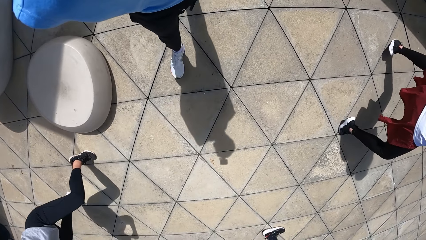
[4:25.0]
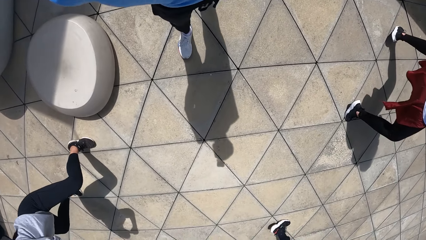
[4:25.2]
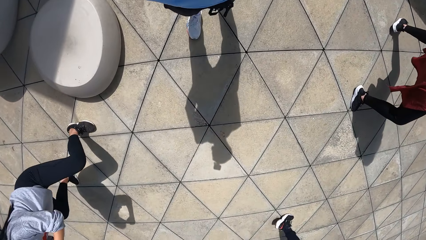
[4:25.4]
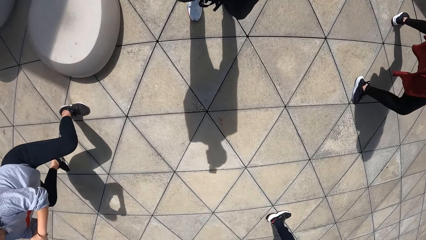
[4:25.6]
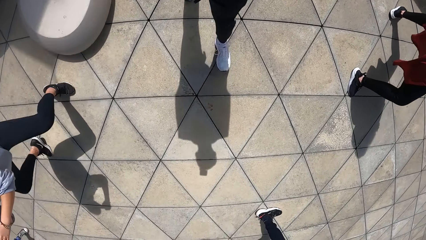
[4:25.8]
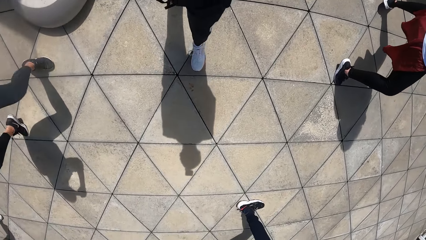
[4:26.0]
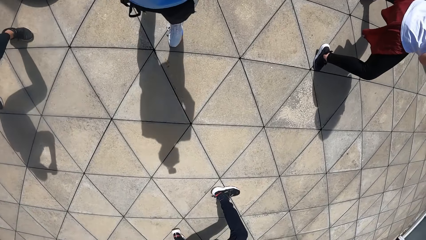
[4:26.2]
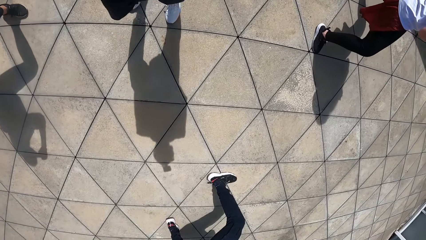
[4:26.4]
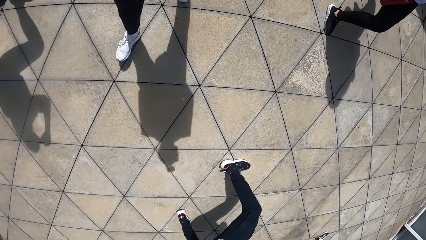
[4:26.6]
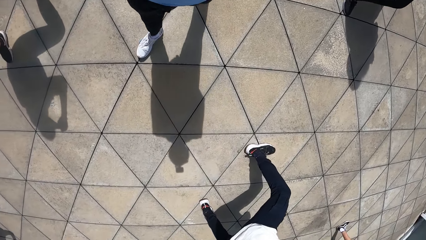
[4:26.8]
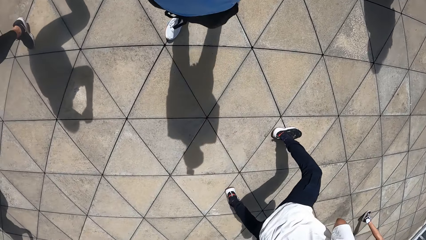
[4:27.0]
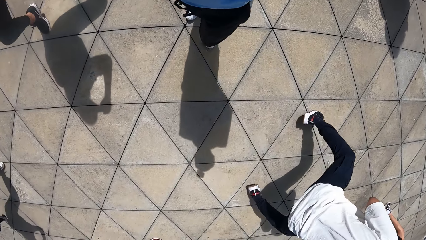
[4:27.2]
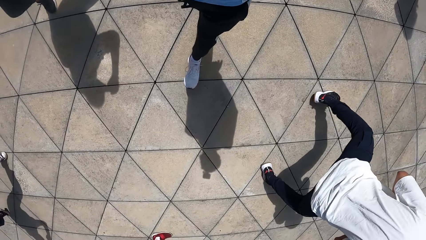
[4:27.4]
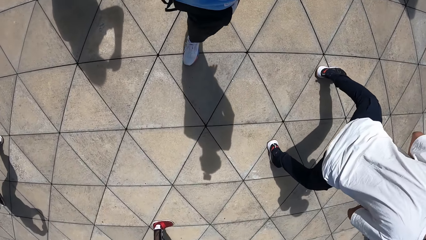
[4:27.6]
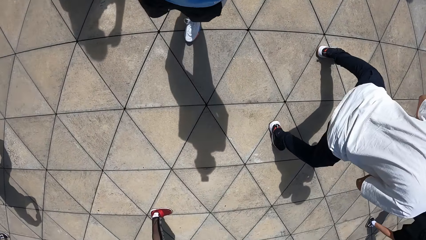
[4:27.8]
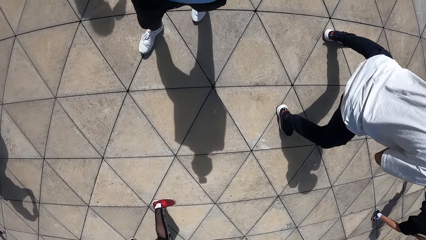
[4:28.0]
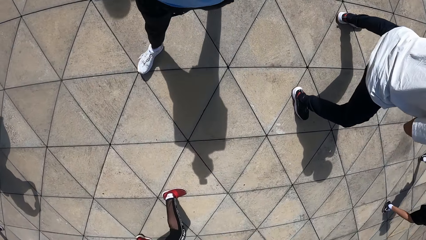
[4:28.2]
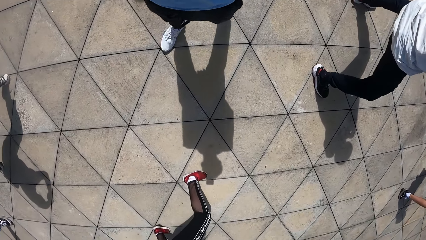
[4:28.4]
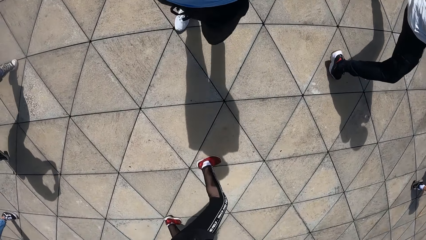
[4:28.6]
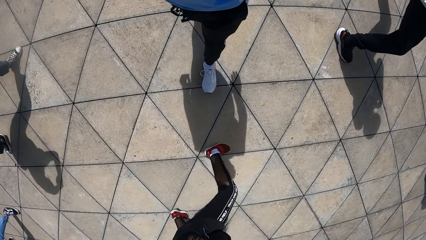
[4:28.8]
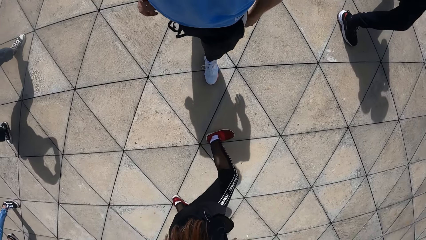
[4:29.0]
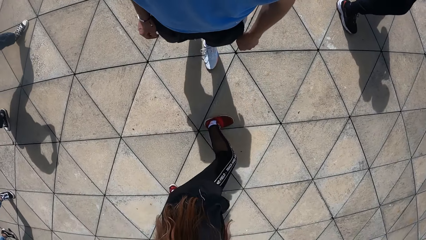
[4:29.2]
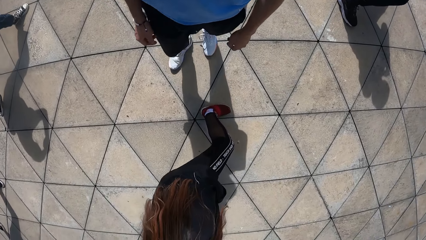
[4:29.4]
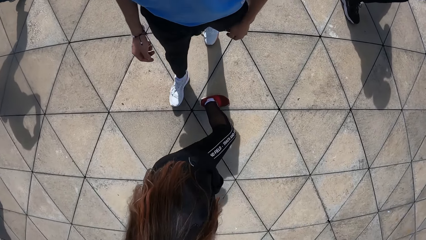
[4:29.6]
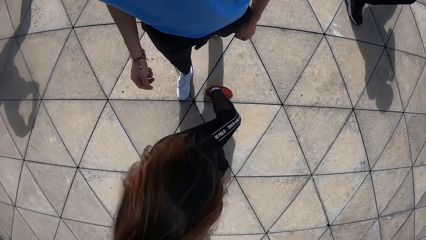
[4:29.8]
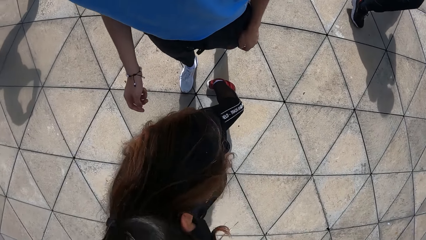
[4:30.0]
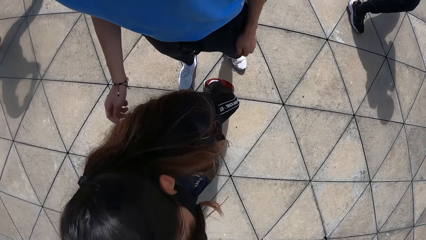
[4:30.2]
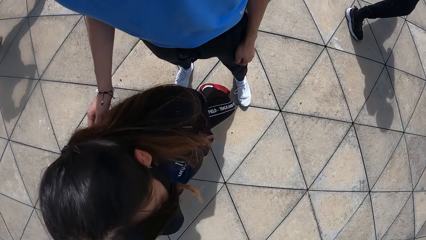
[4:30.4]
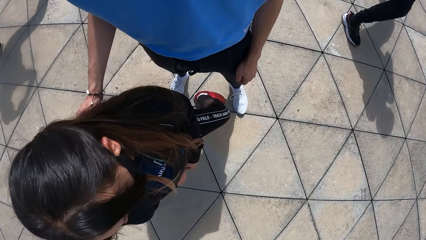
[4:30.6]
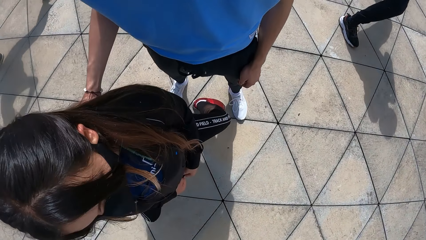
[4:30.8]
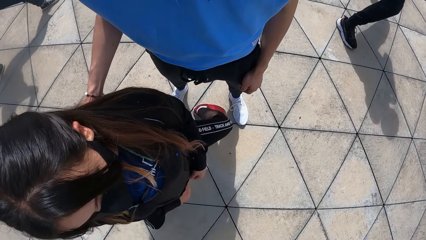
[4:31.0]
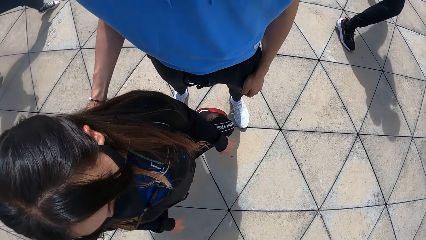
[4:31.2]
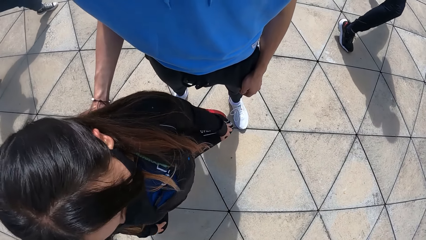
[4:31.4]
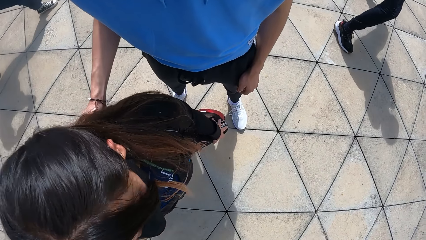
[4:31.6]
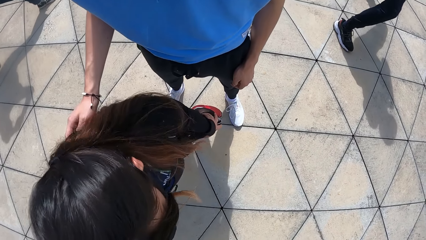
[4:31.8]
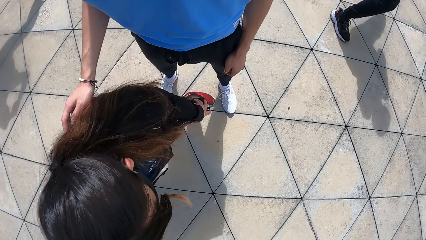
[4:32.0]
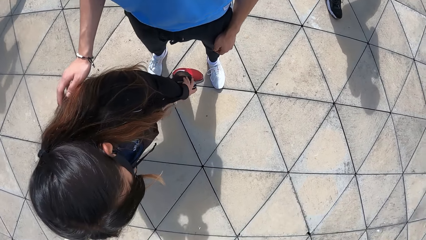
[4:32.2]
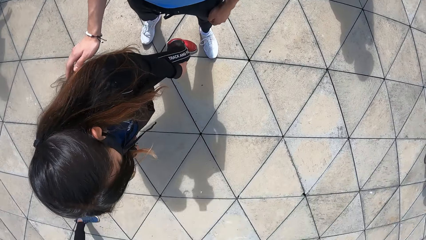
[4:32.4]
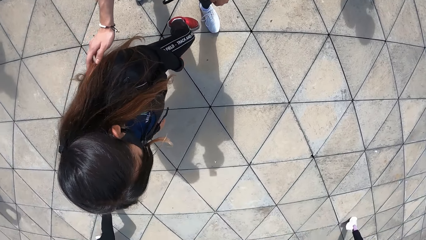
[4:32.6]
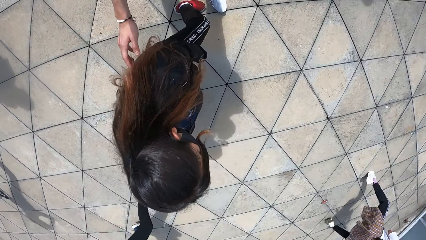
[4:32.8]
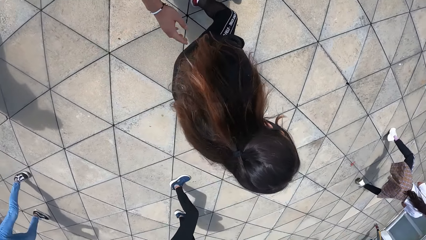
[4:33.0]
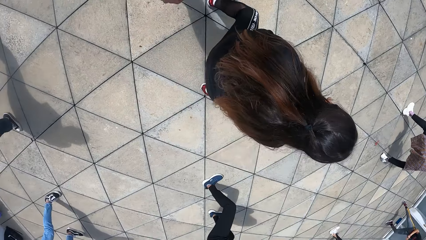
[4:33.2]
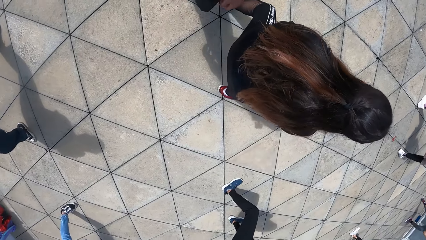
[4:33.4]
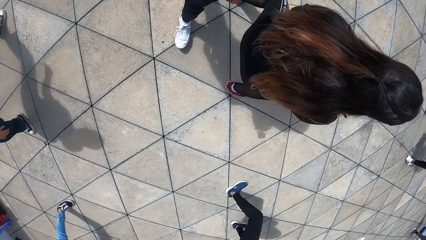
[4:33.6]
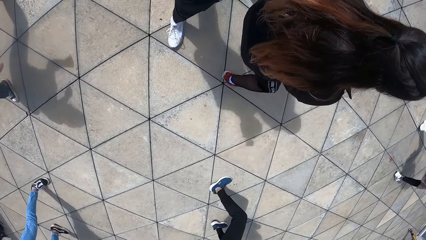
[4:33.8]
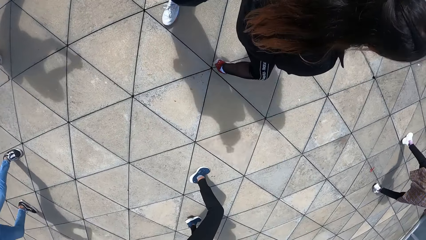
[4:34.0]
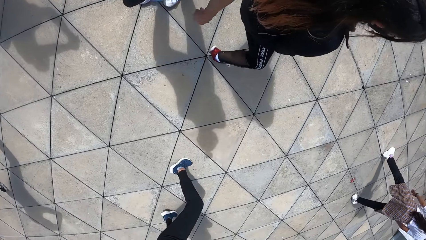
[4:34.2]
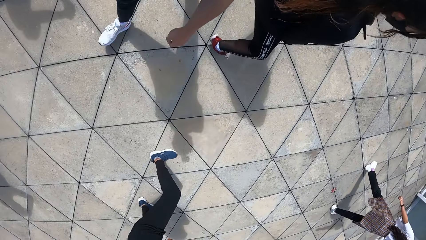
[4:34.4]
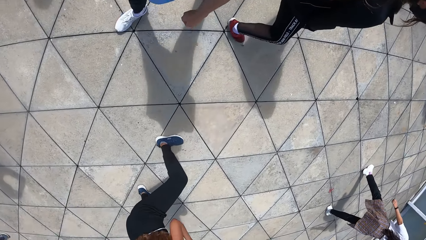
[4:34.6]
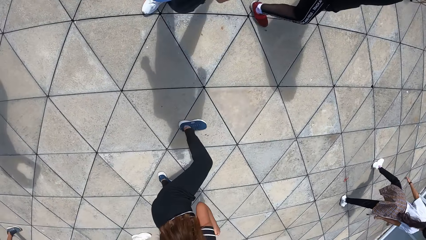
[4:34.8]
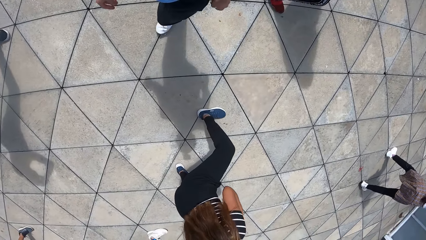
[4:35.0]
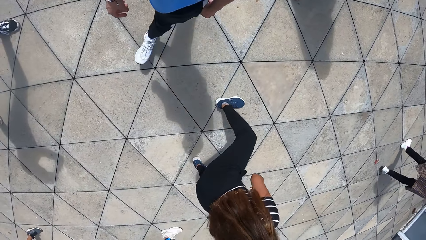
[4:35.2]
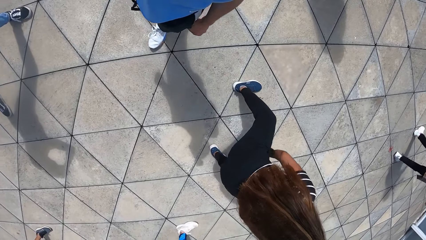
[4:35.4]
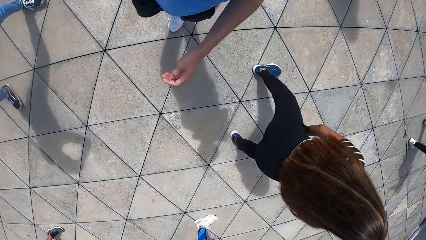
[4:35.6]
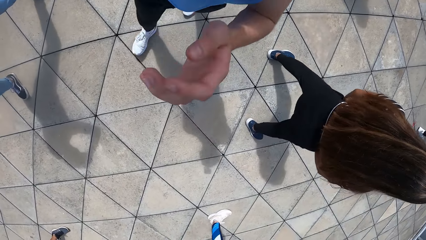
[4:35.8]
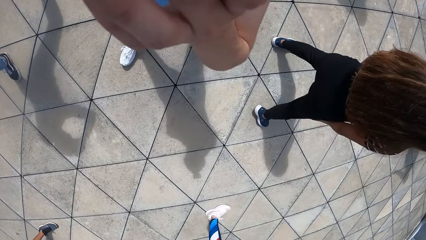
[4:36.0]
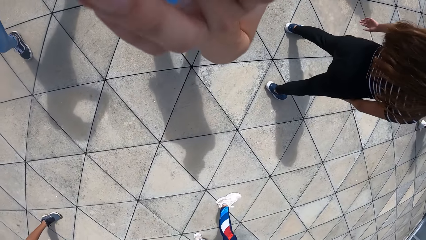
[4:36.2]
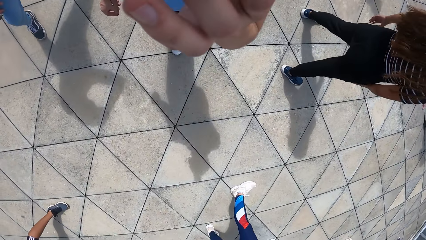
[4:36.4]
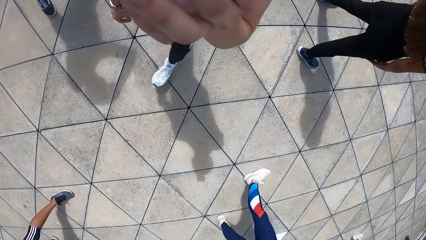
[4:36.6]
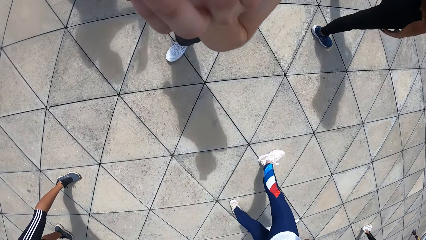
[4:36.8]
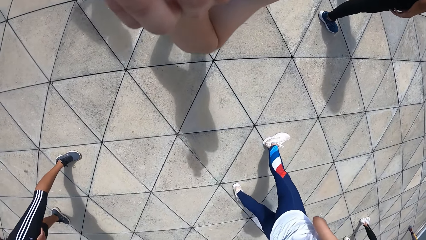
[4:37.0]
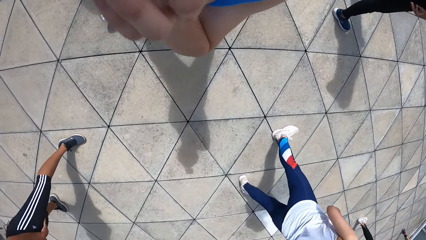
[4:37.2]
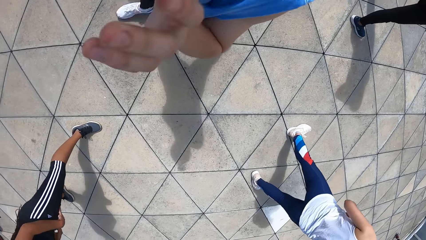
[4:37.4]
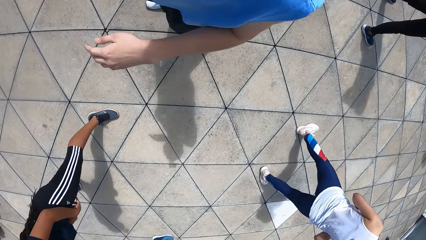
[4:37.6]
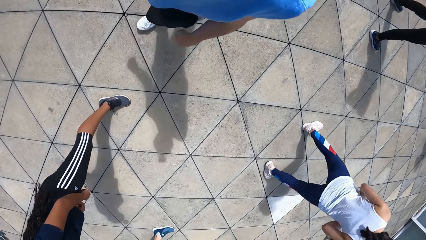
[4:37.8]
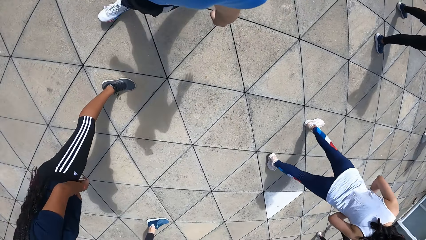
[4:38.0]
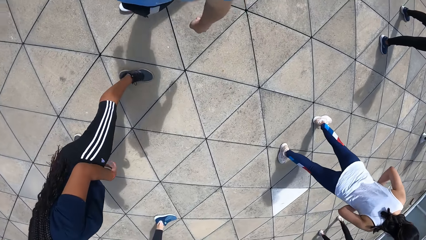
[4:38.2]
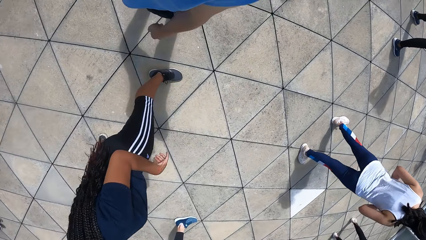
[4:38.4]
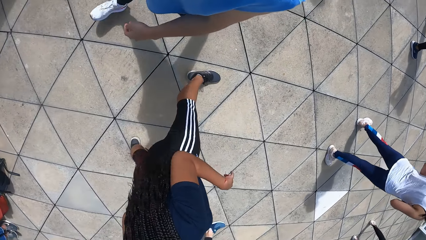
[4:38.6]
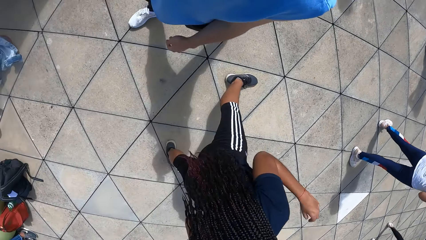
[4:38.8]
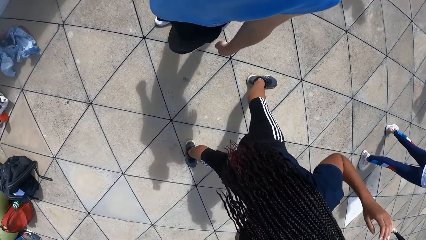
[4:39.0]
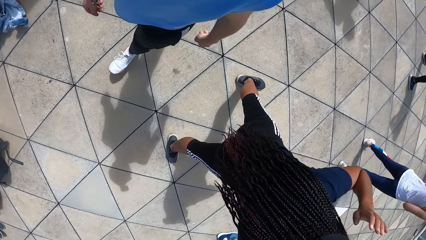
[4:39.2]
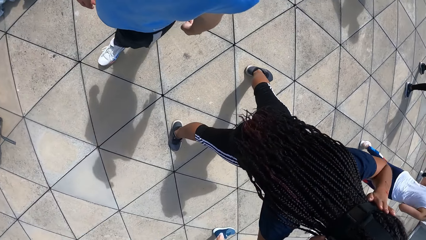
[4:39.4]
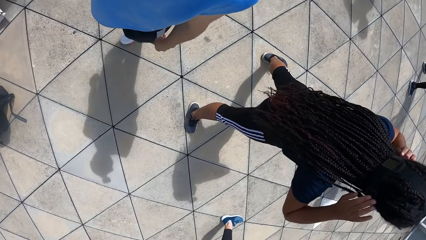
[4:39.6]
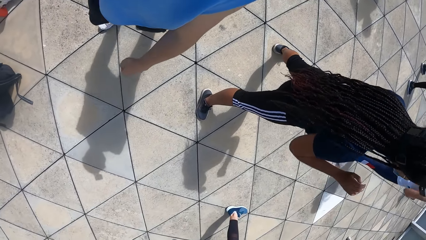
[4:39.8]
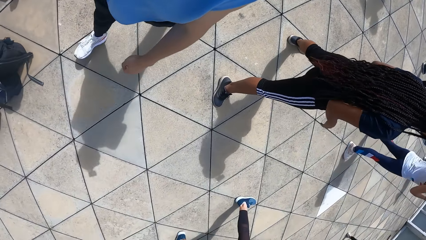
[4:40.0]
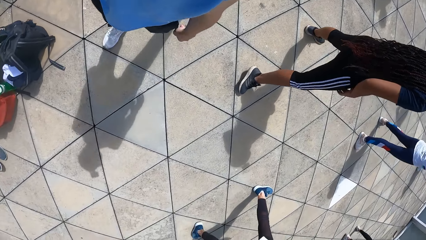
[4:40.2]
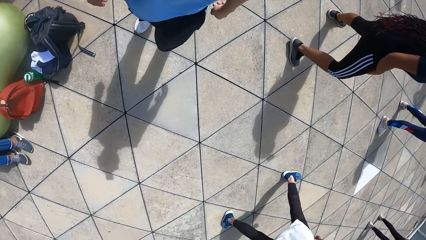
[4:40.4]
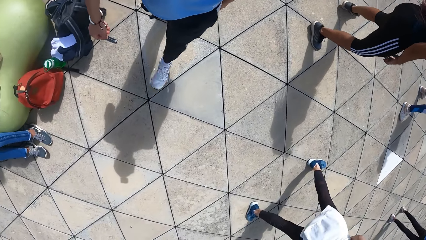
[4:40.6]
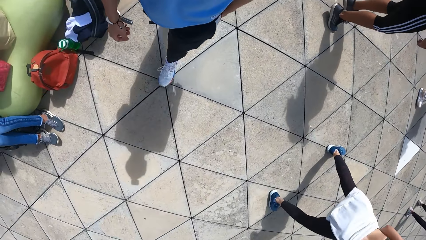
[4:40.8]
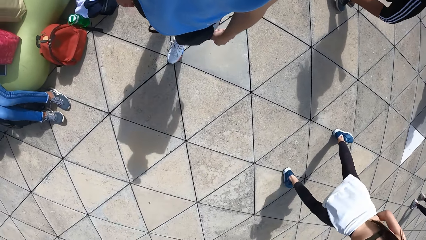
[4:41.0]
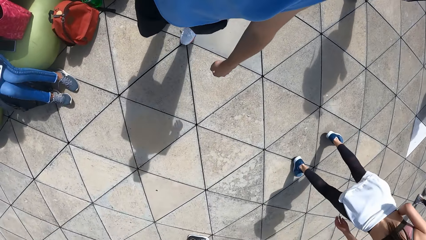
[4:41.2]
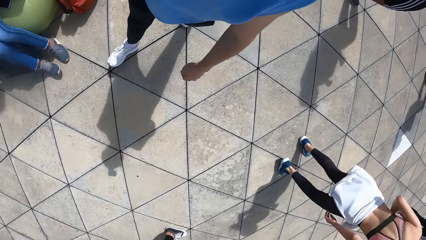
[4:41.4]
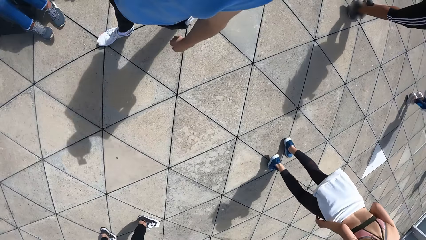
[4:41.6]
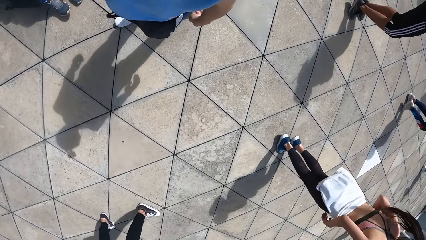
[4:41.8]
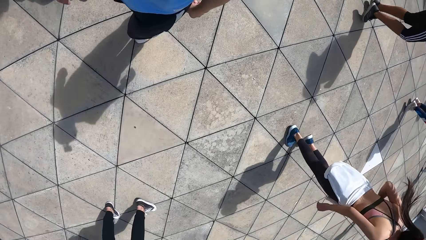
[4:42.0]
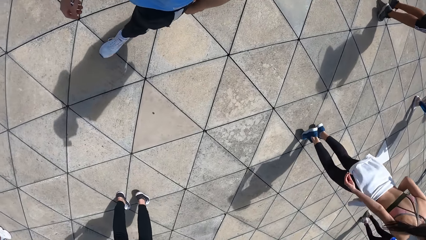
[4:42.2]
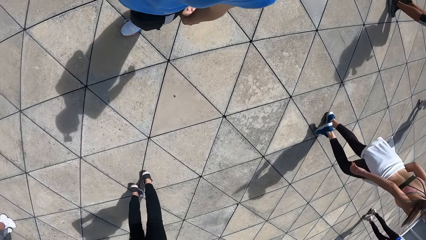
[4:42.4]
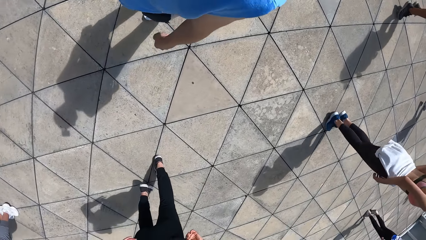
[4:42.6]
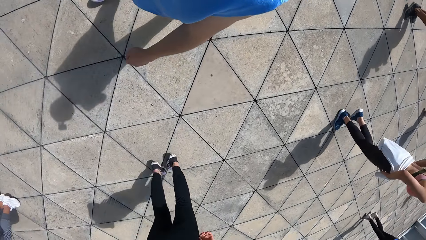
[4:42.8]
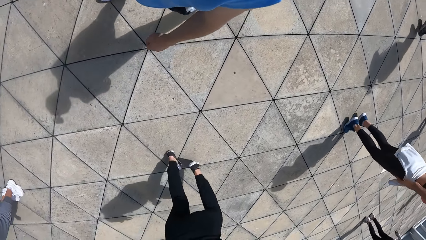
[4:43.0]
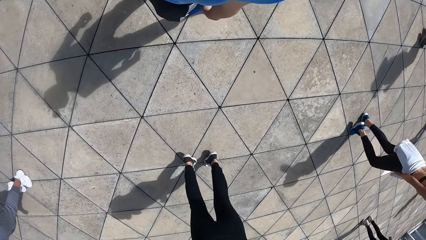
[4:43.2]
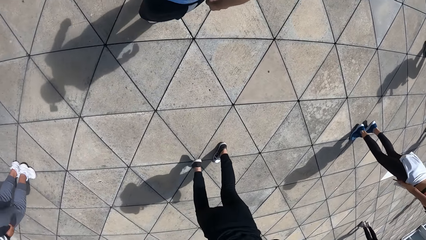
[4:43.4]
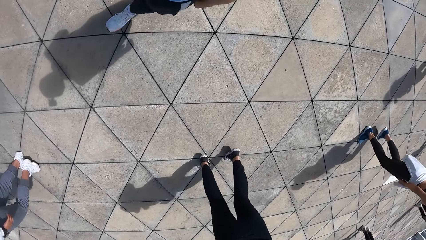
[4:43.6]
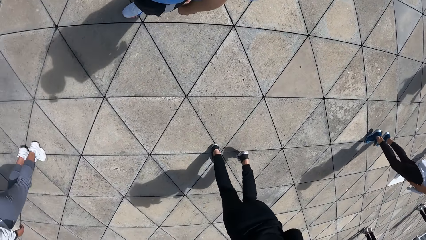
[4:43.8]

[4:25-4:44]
The camera wearer walks. He touches a woman with his left hand. He walks. He puts his hands on his face. He removes his hands from his face. He walks.
